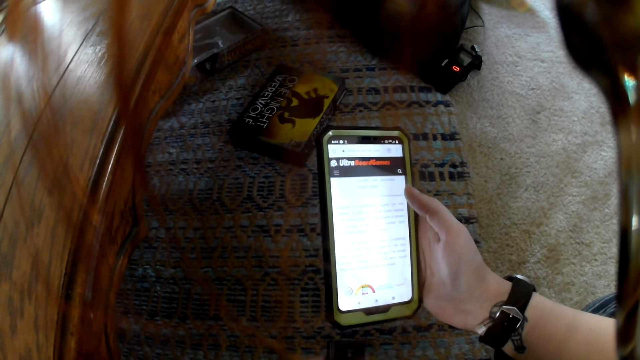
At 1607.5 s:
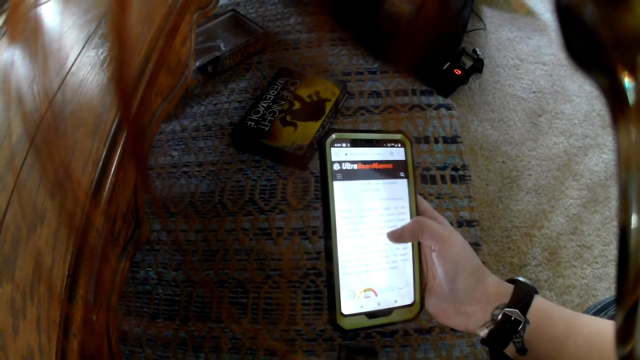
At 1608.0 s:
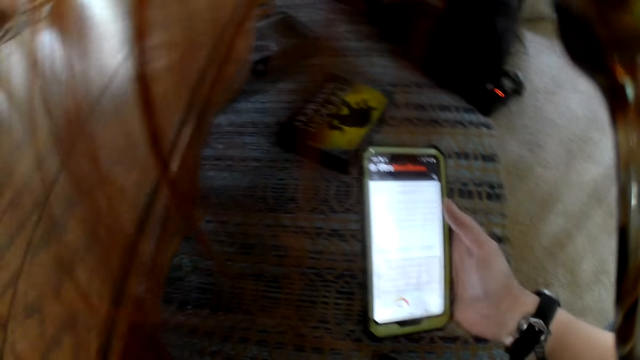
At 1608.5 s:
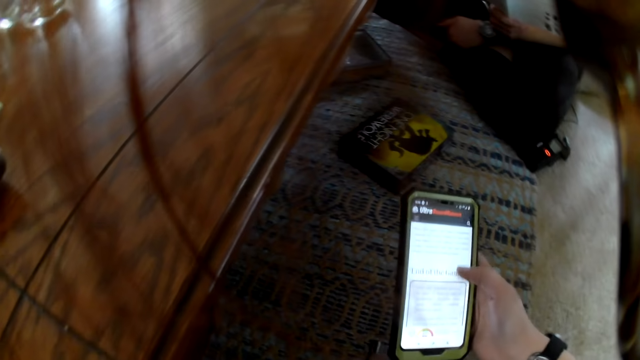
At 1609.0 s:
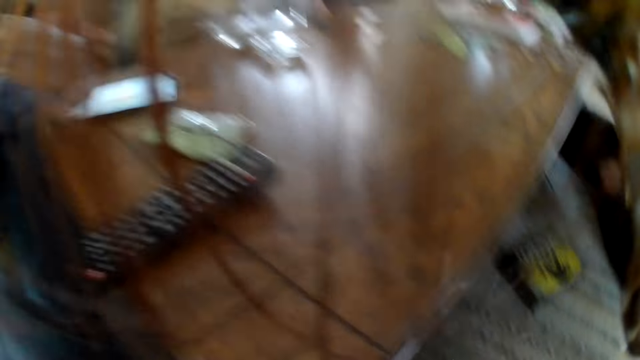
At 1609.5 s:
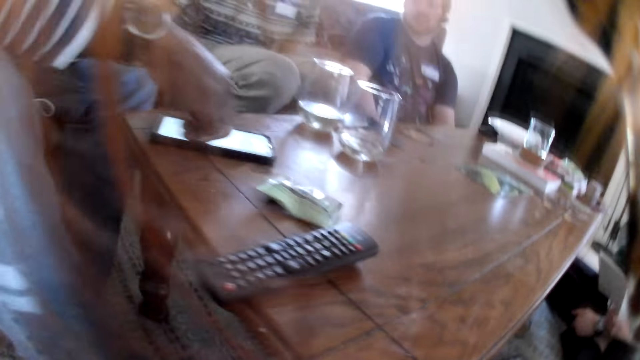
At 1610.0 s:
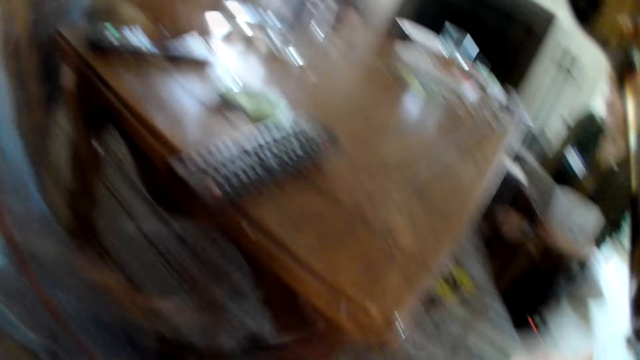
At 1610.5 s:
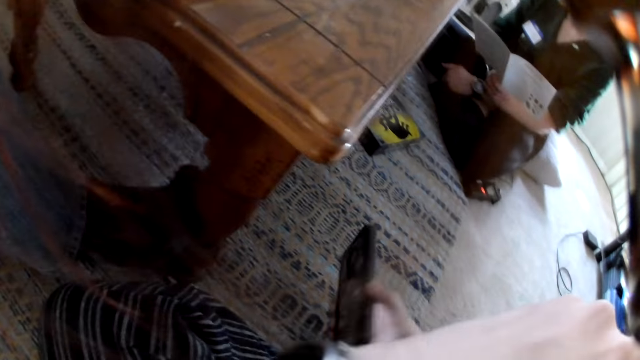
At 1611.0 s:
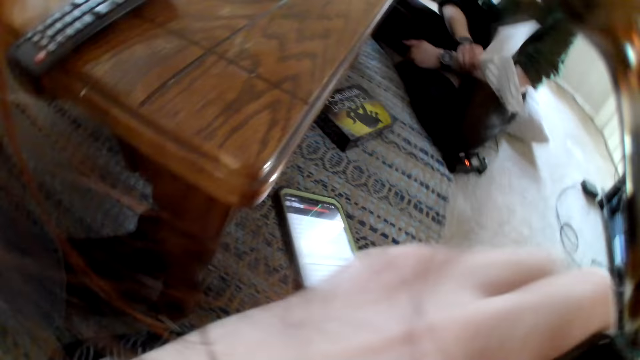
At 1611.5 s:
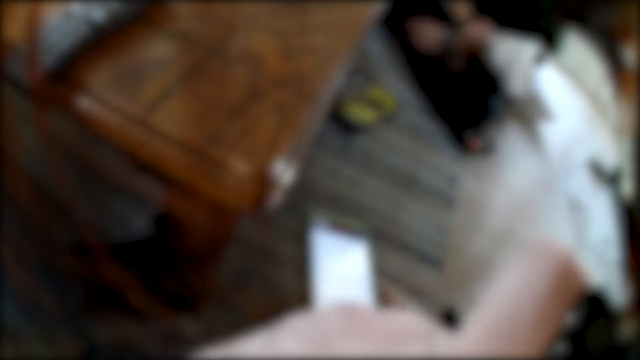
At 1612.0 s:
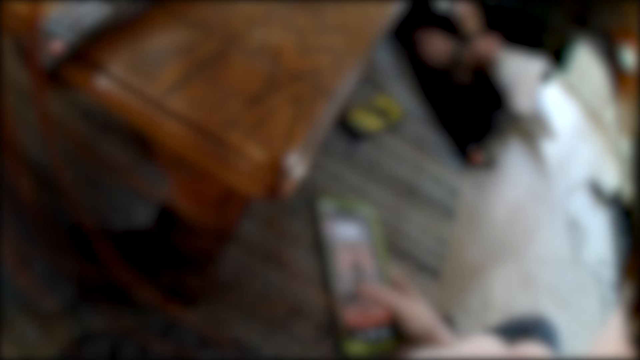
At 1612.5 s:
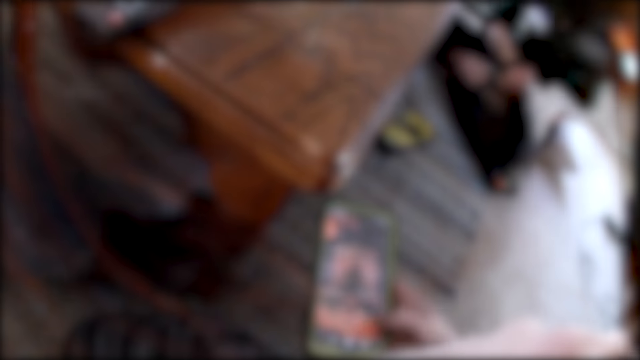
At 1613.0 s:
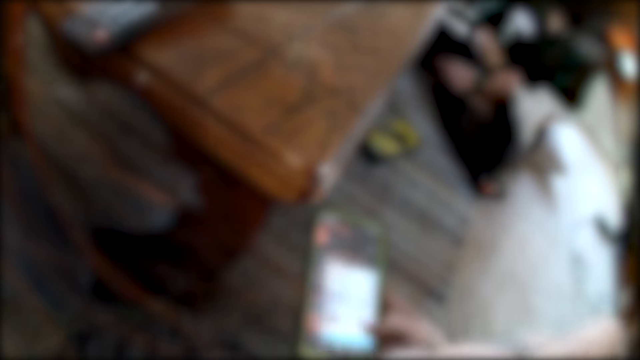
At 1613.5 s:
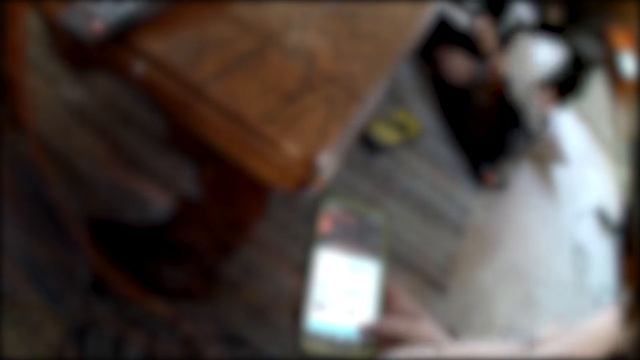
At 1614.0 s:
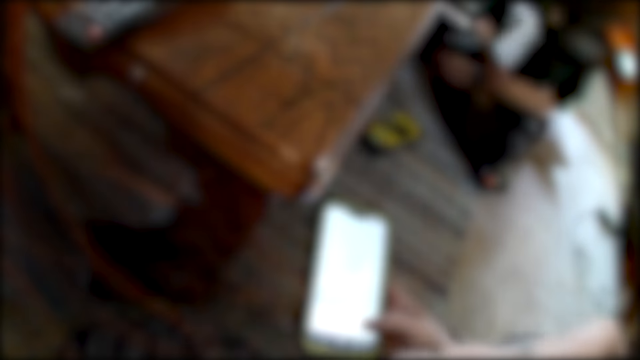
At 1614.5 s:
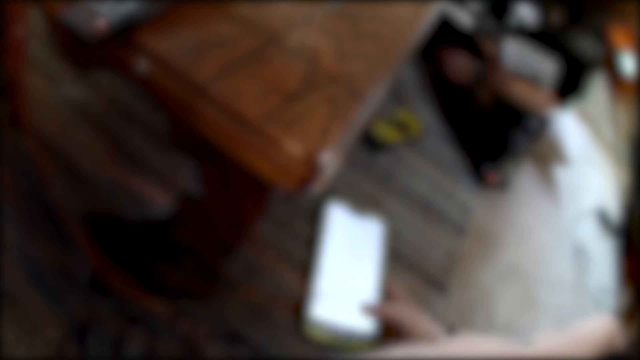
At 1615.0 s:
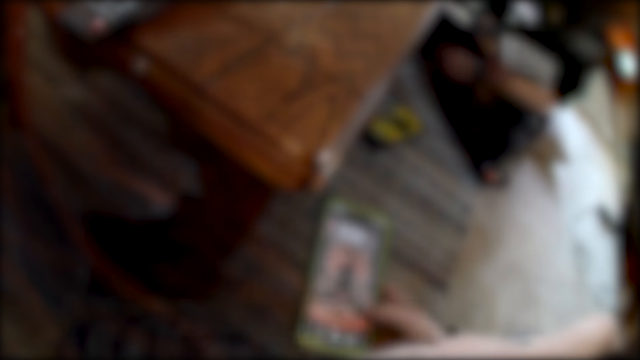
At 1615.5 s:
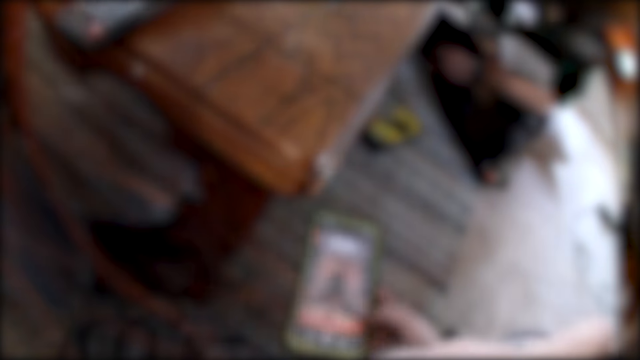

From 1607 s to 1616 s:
The camera wearer looks up. They pick up the phone and operate the phone.

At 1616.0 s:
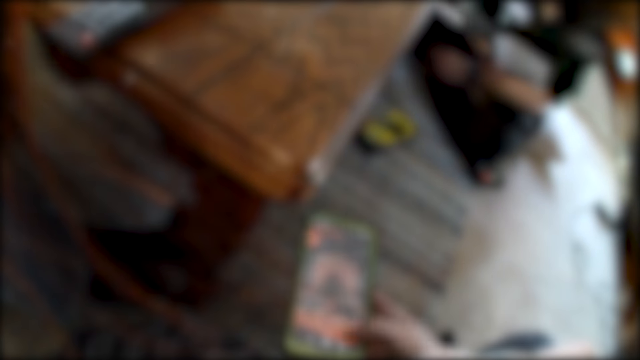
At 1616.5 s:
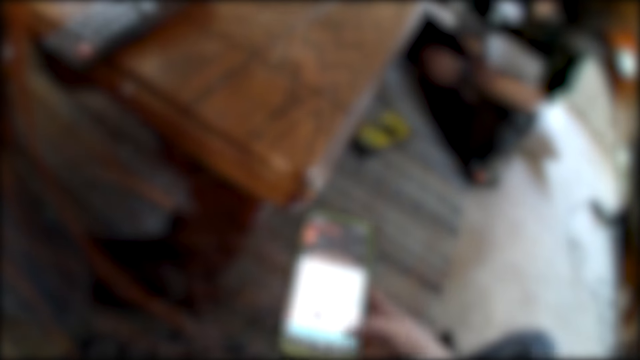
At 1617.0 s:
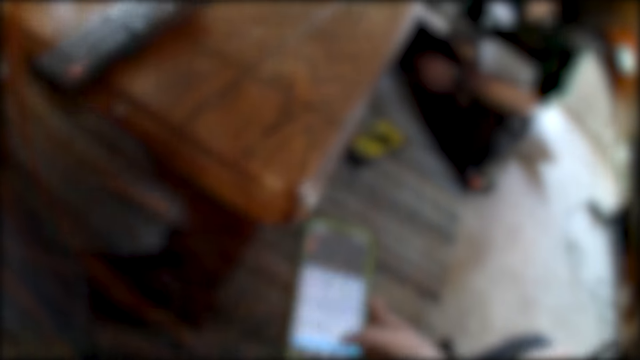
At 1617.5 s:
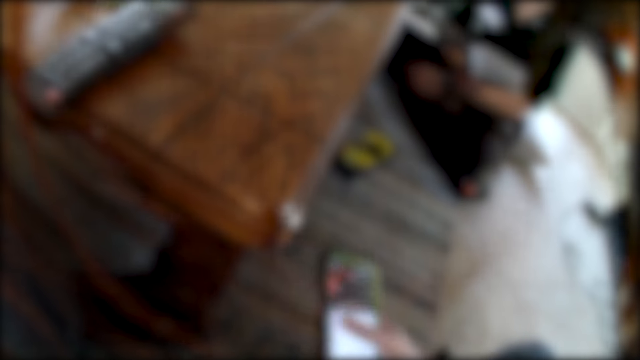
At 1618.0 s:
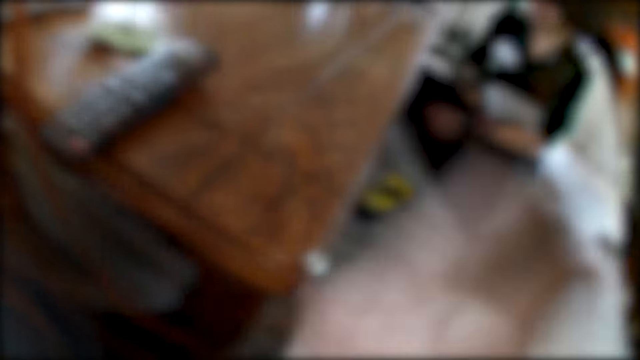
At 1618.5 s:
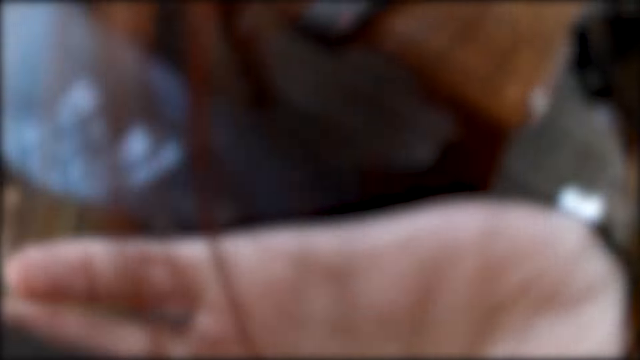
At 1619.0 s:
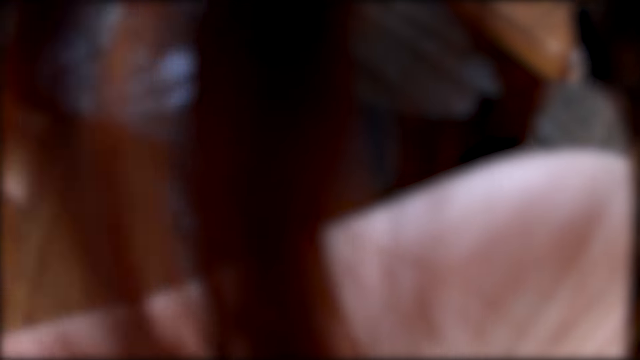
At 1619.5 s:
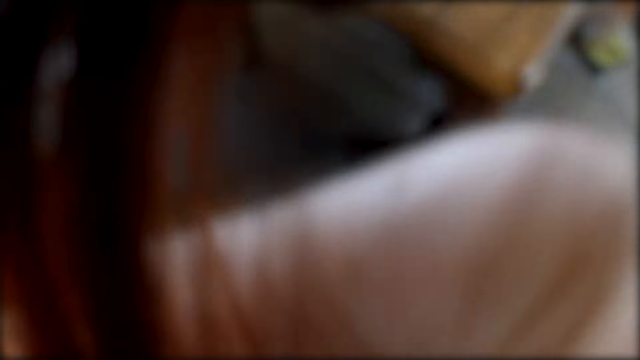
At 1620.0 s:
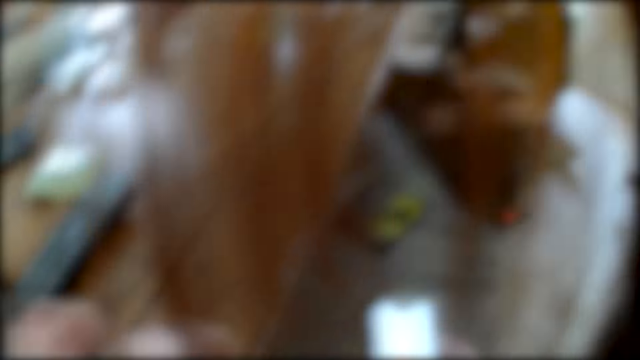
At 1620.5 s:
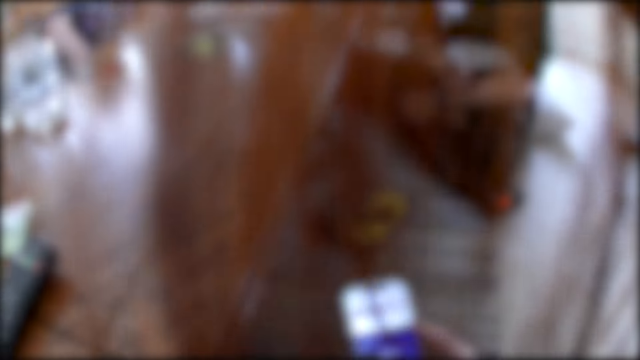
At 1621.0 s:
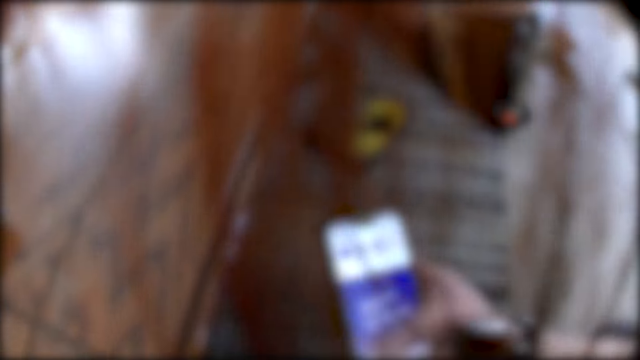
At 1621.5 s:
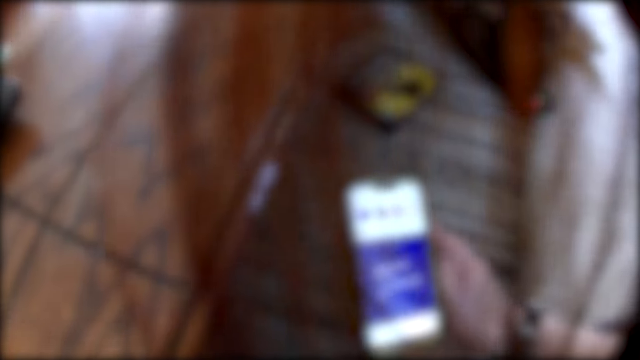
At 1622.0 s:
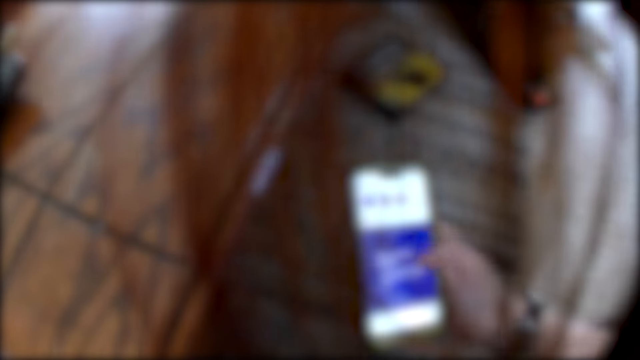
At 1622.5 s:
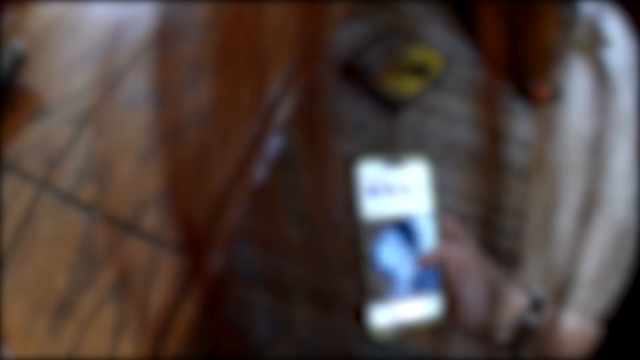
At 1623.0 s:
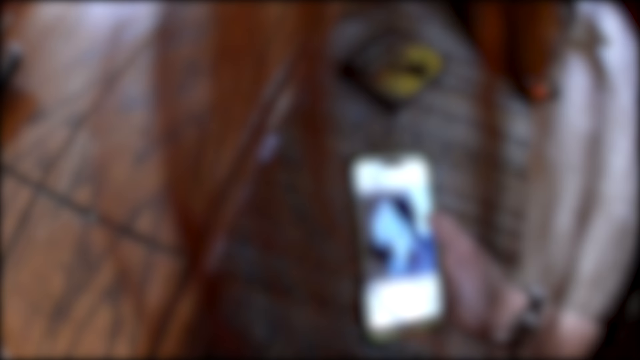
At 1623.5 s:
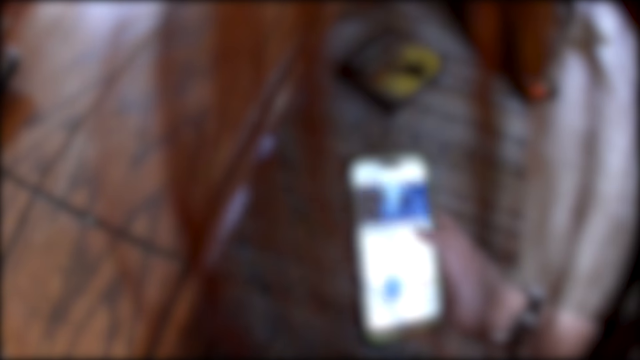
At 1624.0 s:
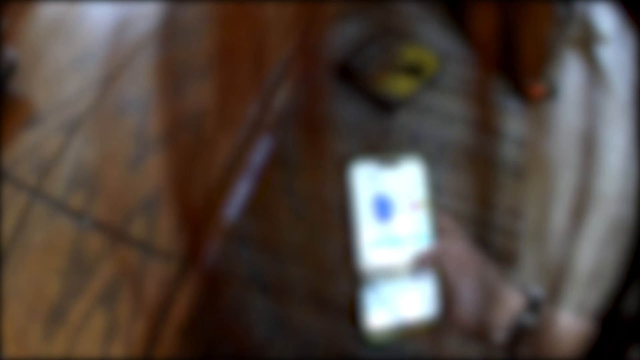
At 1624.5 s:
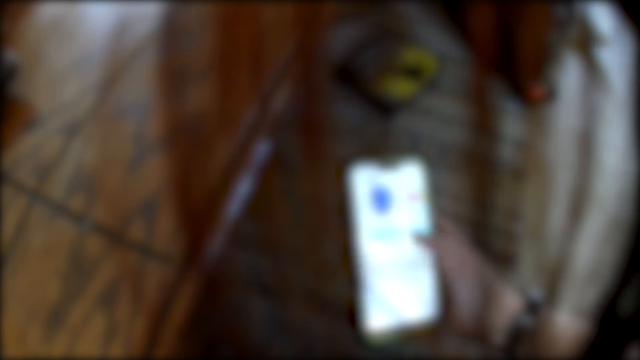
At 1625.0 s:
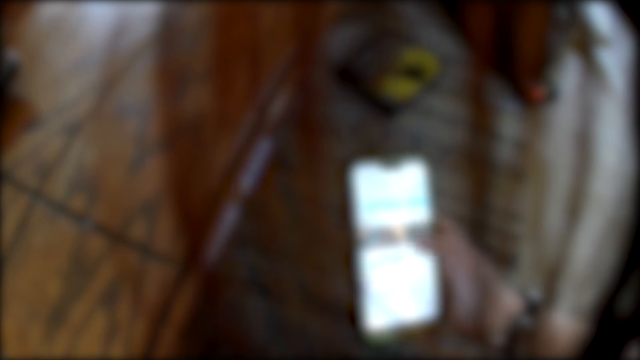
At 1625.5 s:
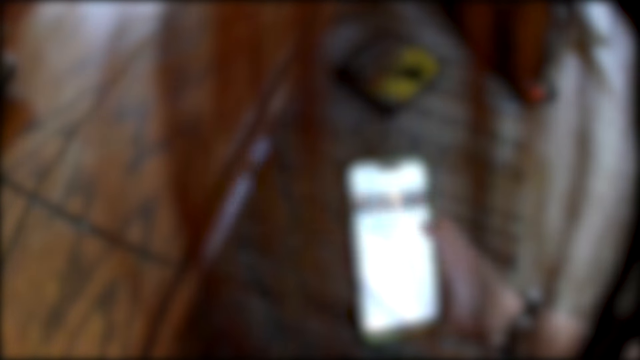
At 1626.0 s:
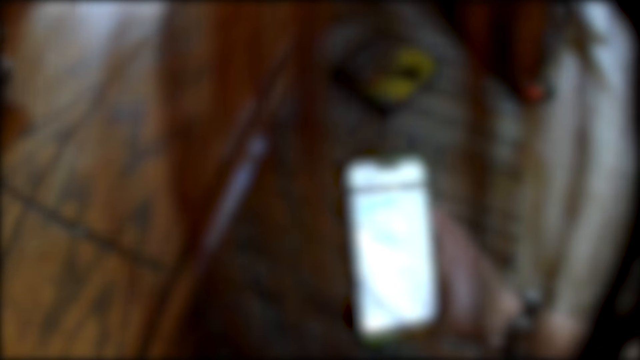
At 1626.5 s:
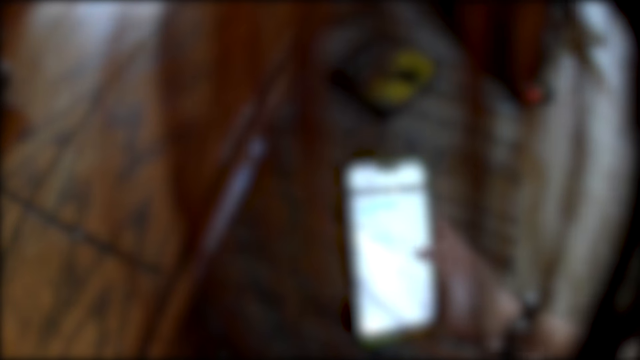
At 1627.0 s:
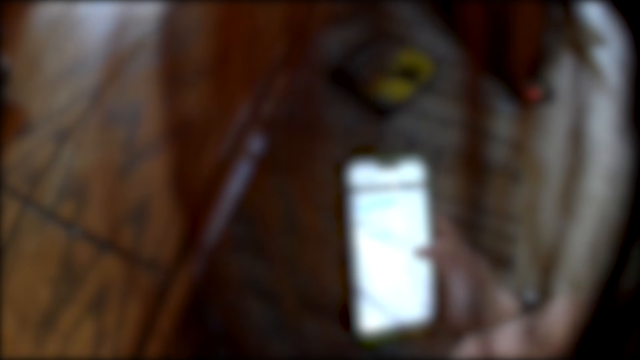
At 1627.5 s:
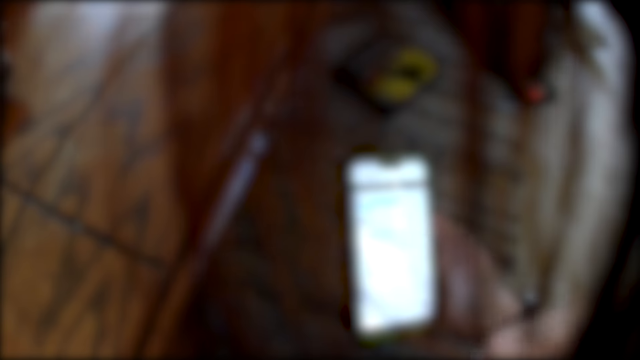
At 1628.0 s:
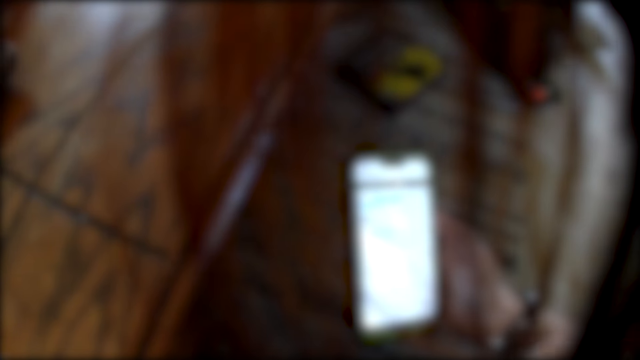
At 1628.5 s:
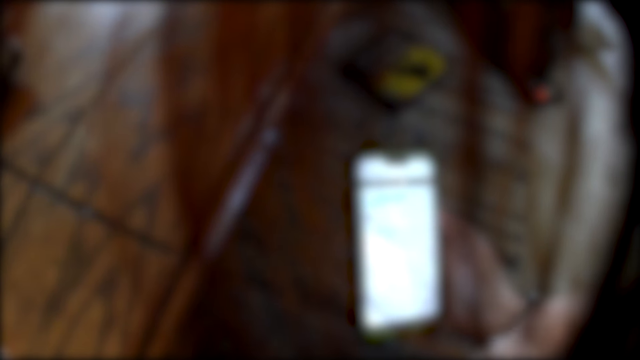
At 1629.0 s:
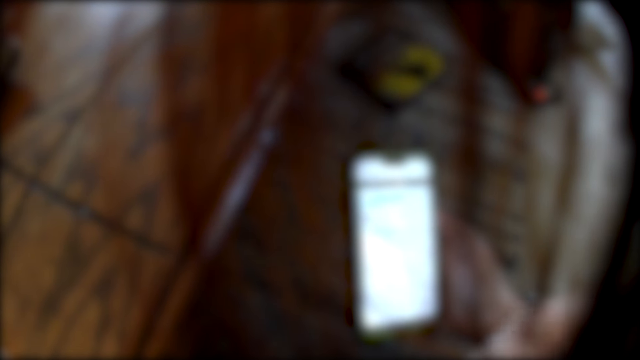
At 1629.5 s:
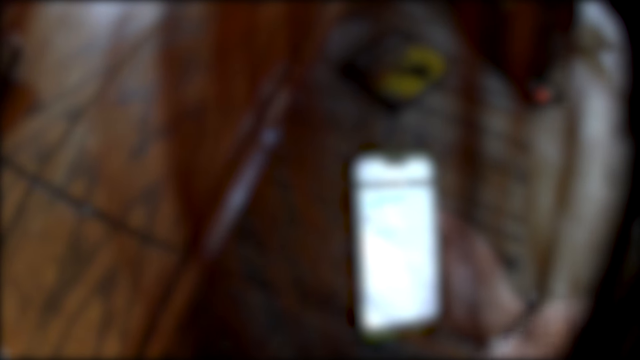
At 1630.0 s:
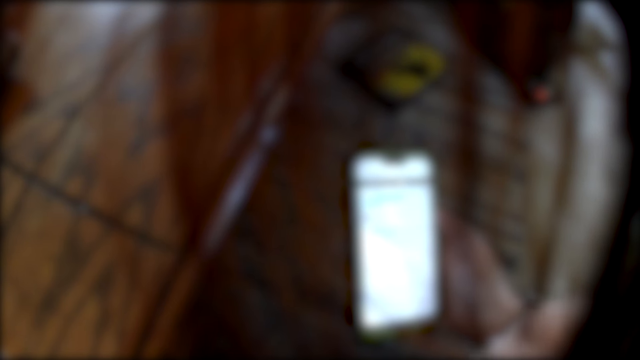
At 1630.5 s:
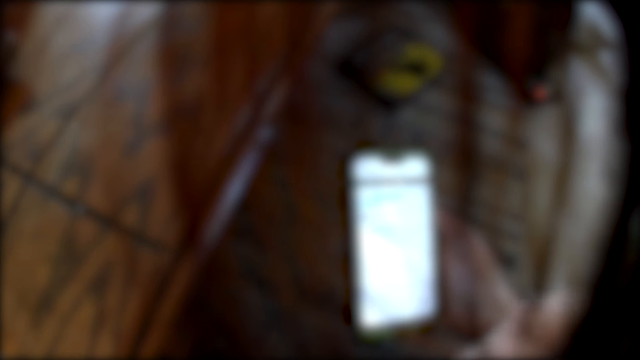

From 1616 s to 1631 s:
The camera wearer lifts up the left hand. She scratches her face with her left hand. She operates the phone with her right hand.
